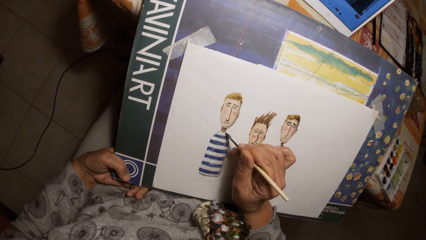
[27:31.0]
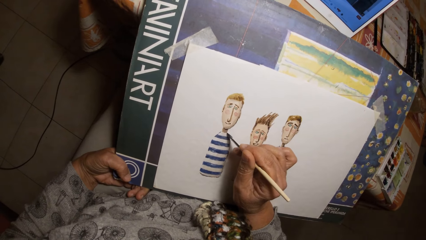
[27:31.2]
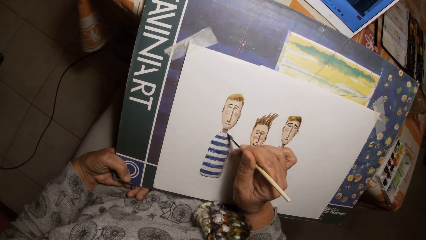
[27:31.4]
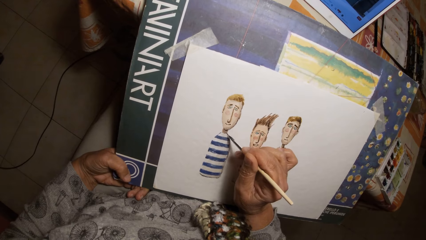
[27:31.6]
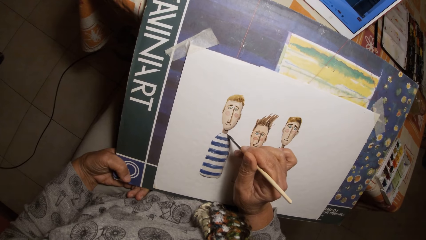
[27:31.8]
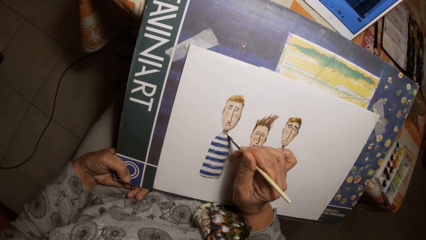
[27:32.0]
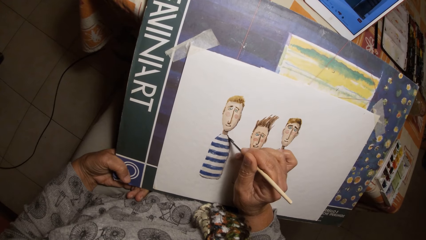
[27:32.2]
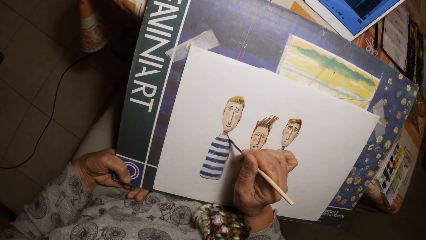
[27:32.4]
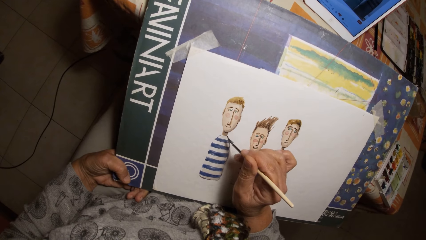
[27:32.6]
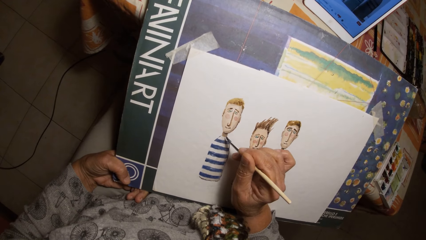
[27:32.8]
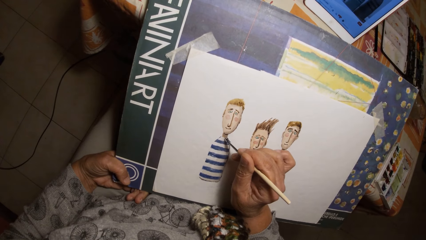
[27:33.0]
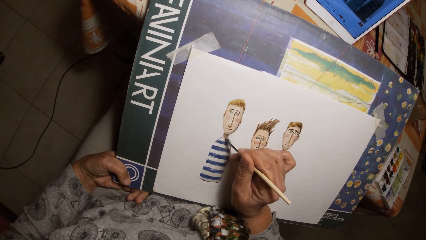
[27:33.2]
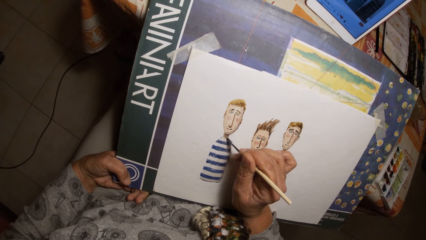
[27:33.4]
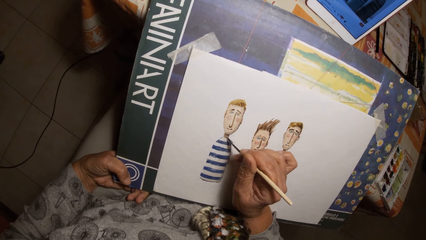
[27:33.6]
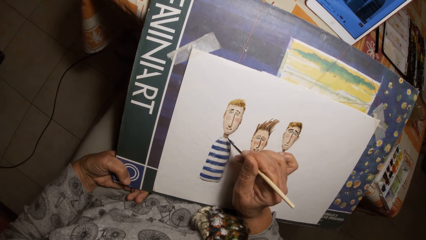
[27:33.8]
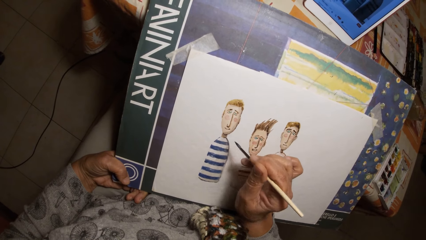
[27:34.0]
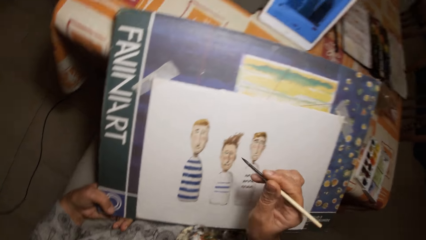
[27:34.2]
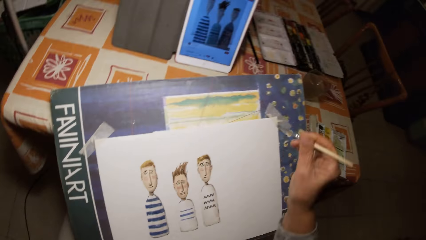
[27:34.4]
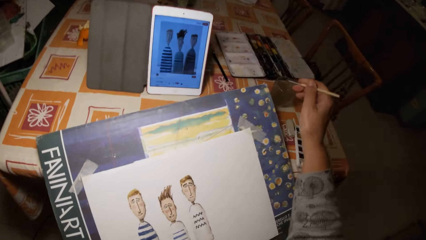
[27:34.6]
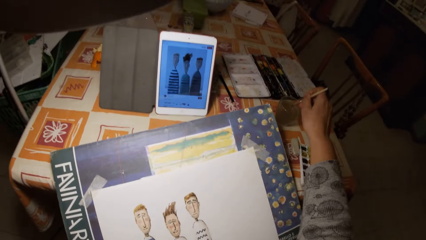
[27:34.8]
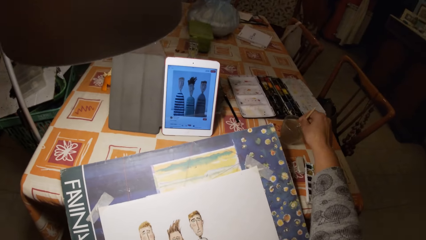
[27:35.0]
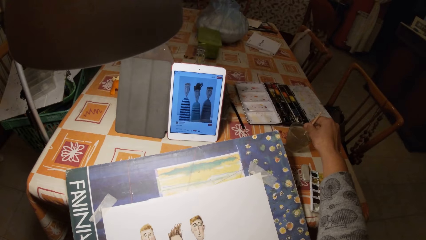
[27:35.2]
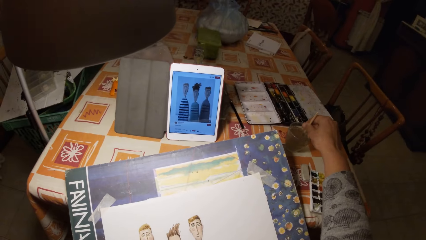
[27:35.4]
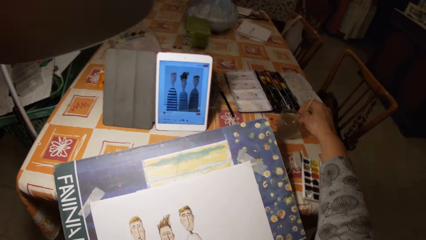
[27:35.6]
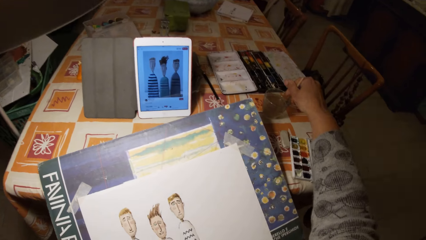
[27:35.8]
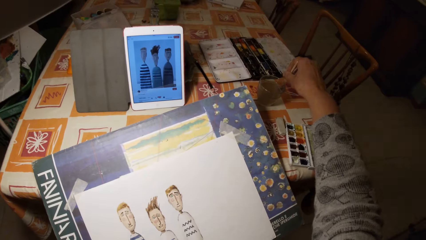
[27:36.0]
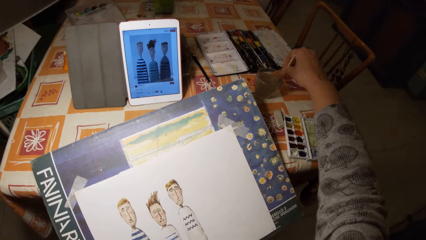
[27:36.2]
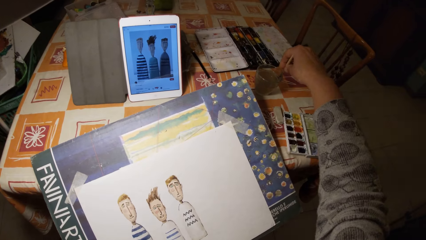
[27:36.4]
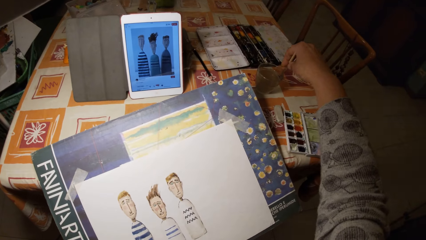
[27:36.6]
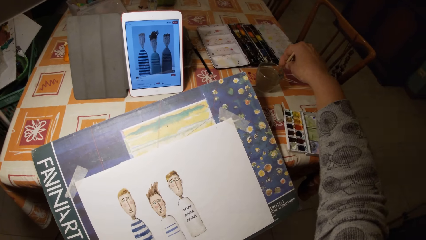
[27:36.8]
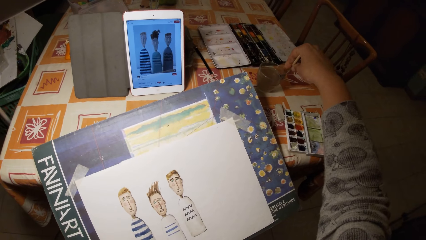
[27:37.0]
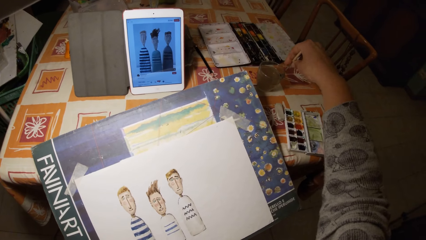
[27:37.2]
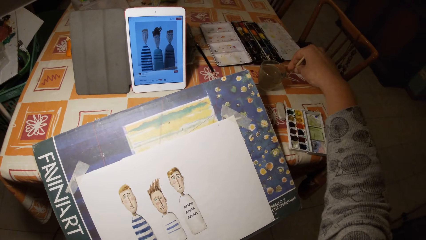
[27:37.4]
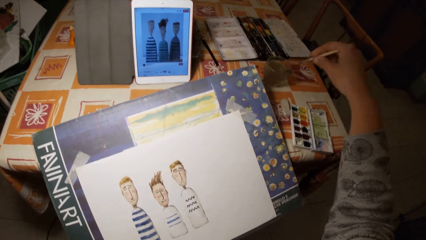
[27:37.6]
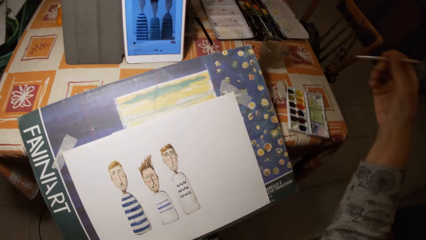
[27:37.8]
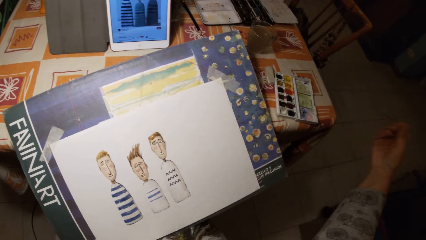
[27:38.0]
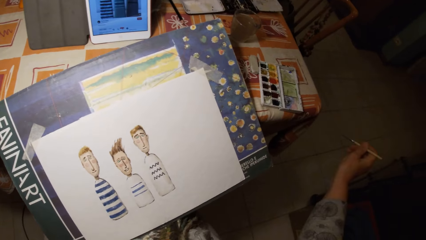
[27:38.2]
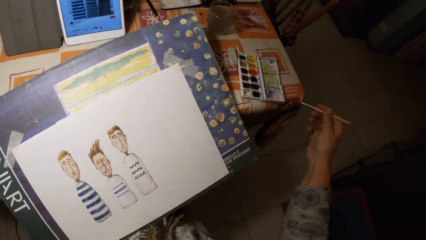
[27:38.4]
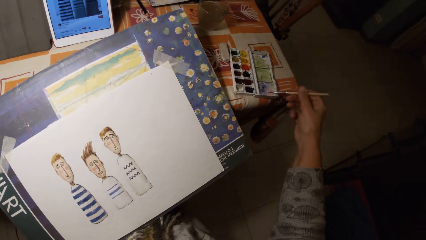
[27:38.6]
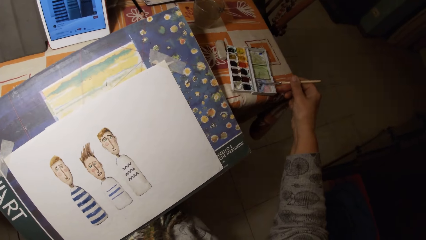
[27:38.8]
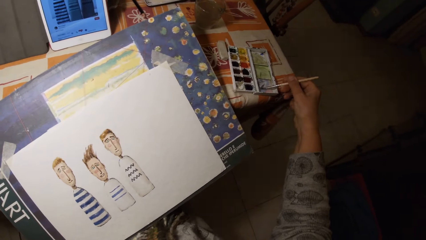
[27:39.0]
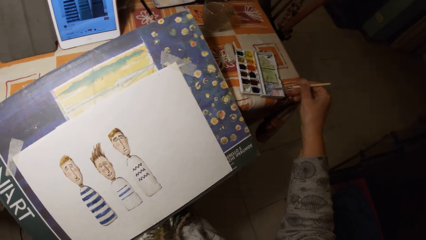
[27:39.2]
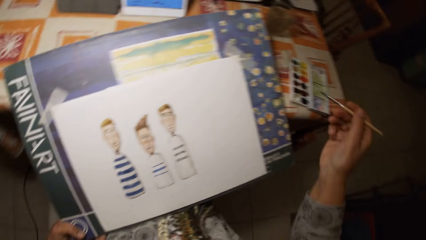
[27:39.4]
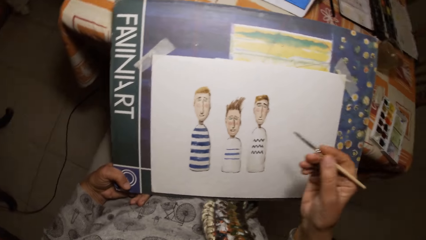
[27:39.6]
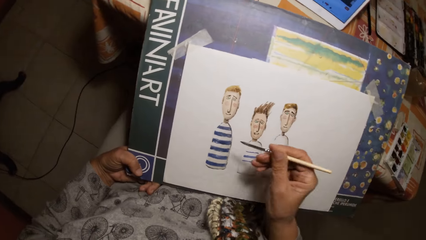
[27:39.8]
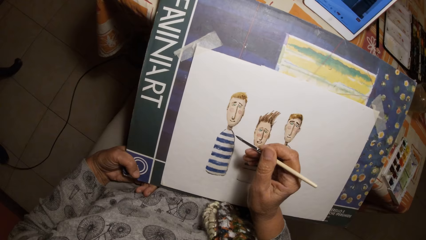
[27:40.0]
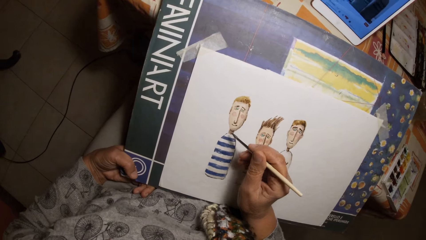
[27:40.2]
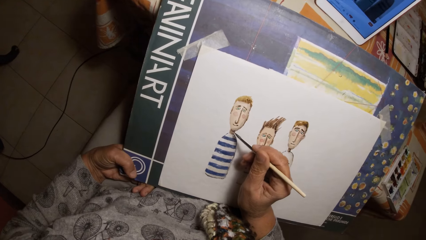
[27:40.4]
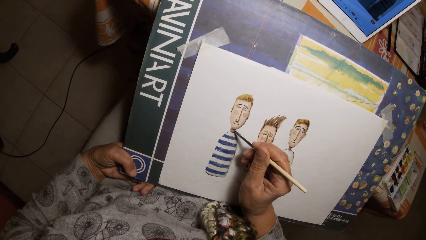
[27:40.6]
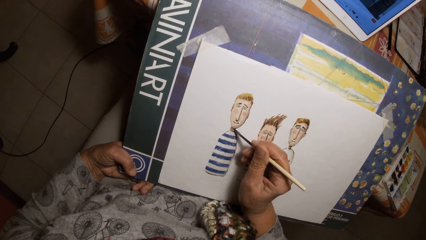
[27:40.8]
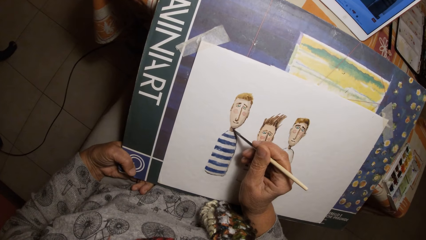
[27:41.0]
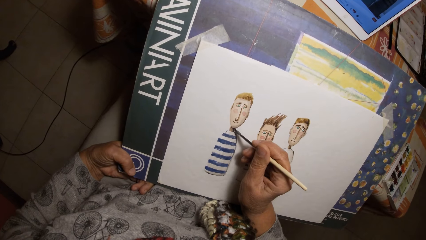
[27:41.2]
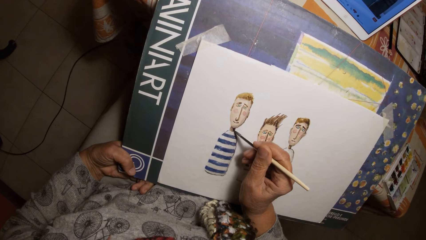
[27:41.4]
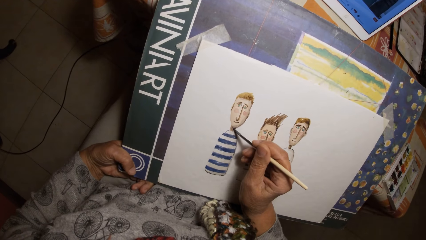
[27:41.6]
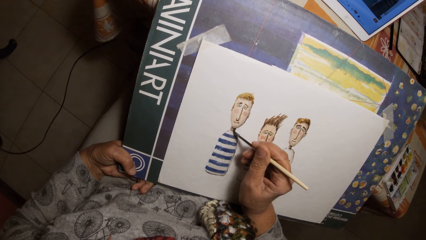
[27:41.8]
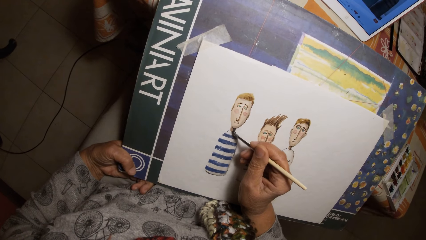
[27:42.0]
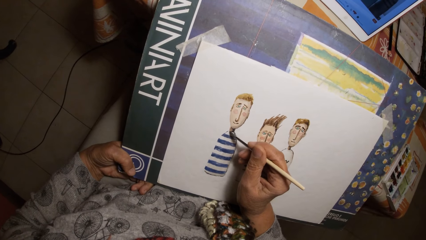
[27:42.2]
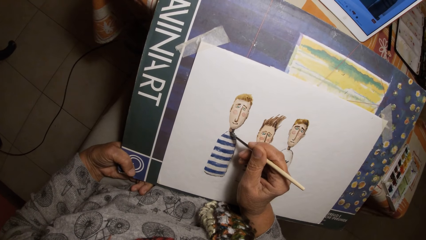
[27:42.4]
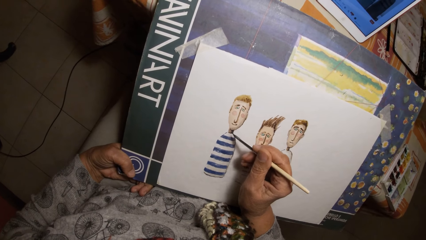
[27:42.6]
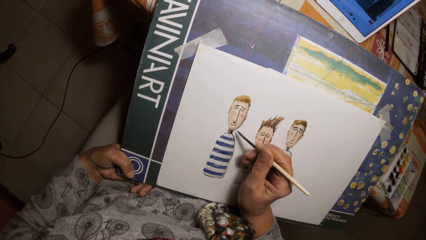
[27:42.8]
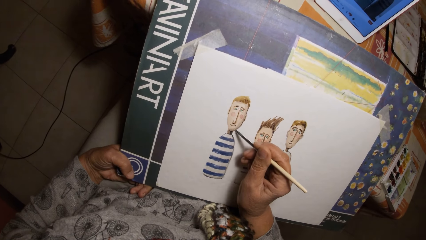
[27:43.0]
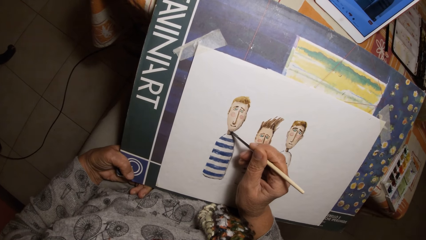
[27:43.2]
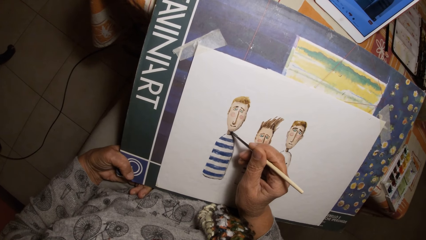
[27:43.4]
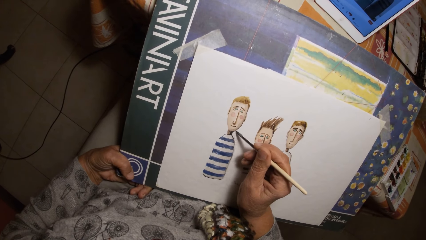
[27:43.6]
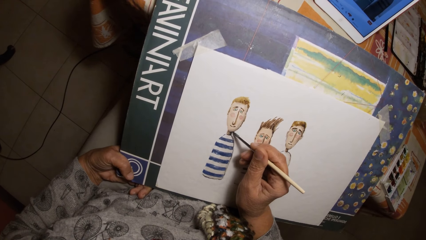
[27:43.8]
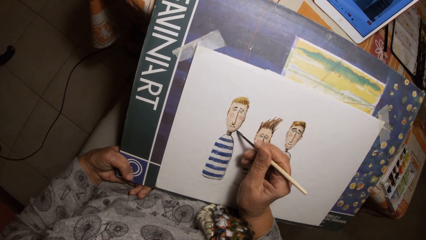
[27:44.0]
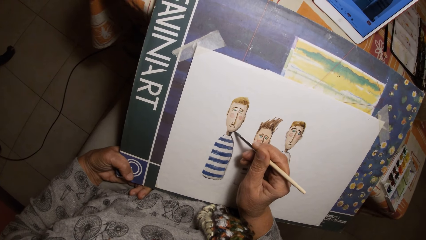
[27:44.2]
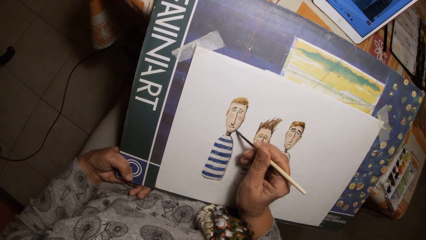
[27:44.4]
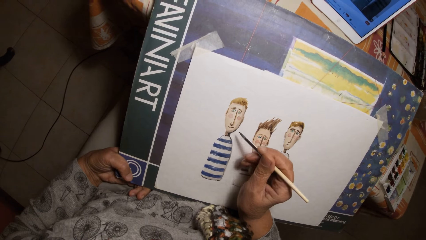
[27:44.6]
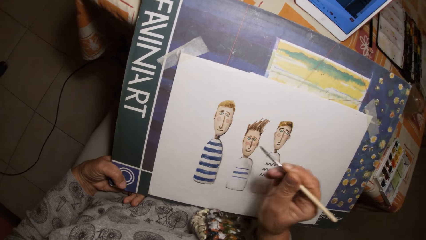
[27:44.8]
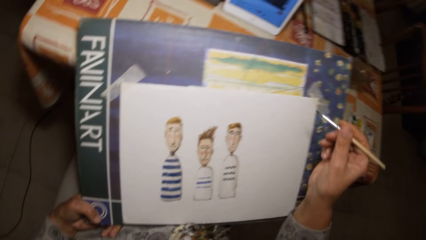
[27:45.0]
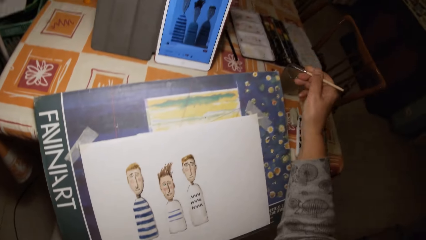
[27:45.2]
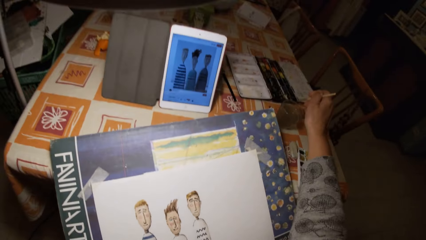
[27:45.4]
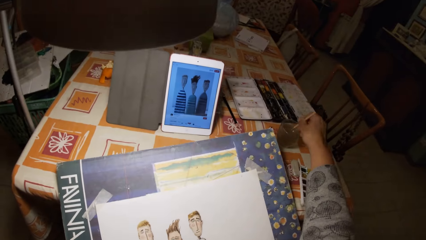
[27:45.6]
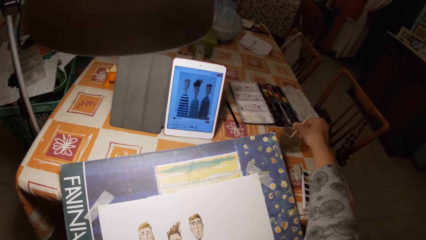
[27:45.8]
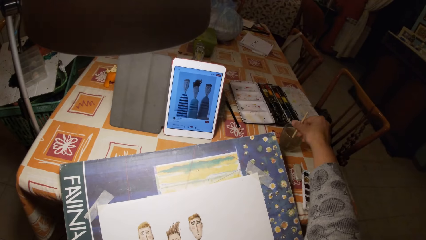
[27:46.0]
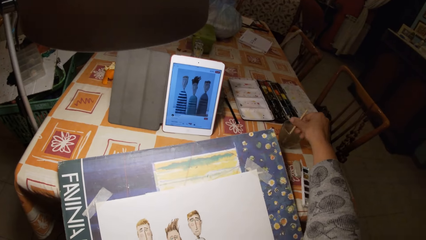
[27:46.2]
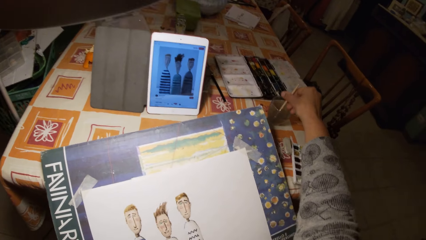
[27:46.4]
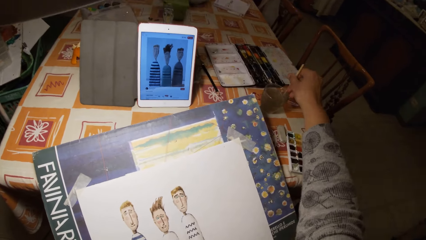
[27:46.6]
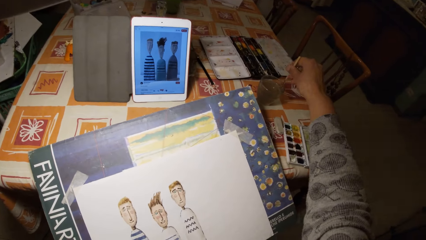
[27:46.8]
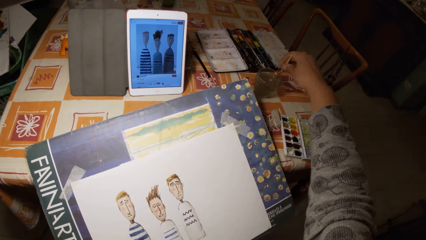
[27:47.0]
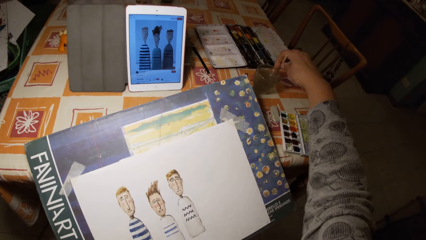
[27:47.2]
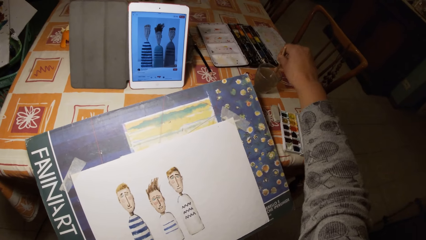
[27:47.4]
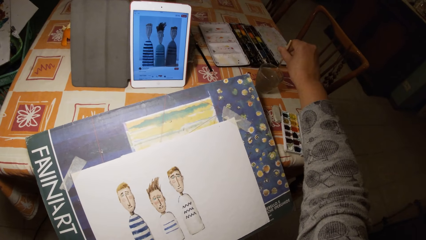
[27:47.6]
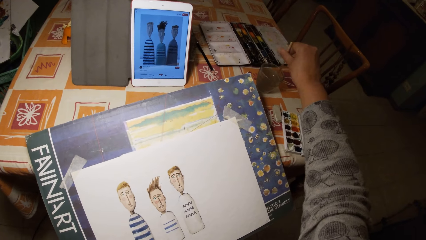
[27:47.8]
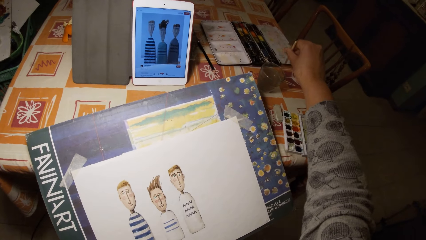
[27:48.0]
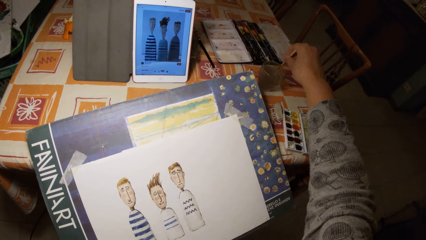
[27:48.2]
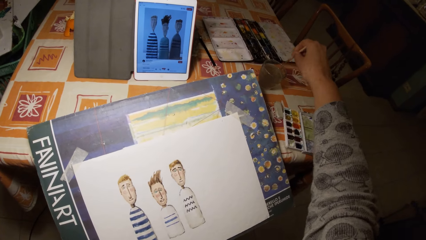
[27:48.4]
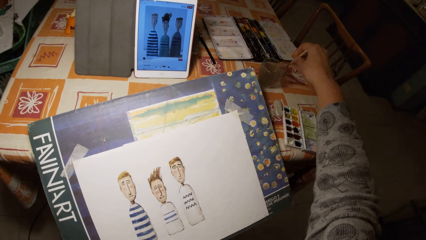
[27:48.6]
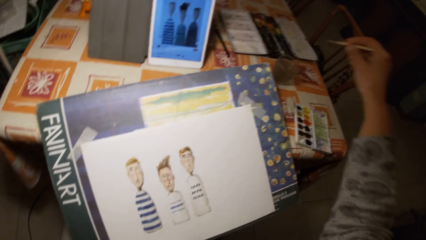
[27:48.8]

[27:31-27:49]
The camera wearer dips the brush in his right hand in a cup of water on the table. He shakes the brush in his right hand. He paints a paint palette cover with the brush in his right hand. He rubs the paint brush on the paint palette. He paints on the paper with the brush in his right hand. He dips the brush in his right hand in the cup of water on the table.
